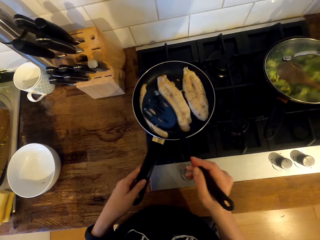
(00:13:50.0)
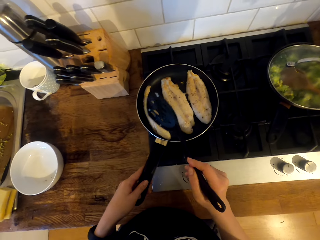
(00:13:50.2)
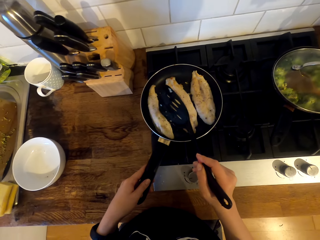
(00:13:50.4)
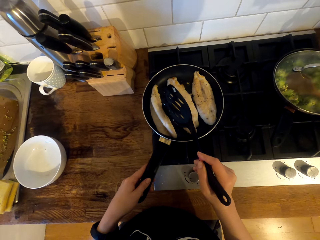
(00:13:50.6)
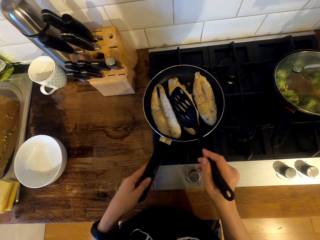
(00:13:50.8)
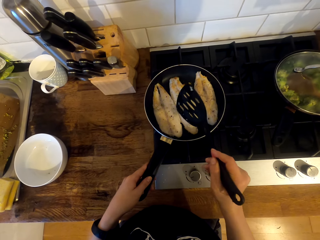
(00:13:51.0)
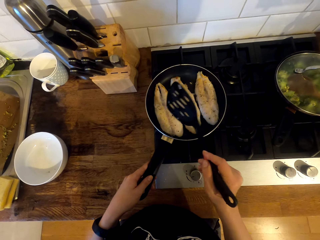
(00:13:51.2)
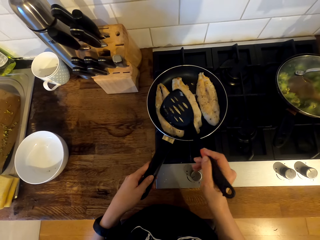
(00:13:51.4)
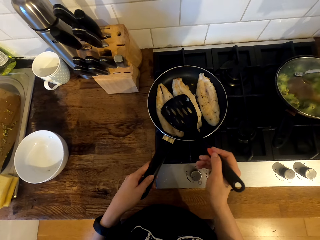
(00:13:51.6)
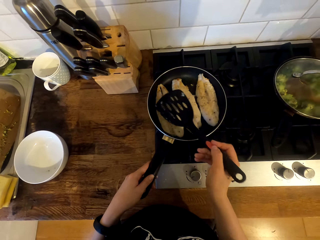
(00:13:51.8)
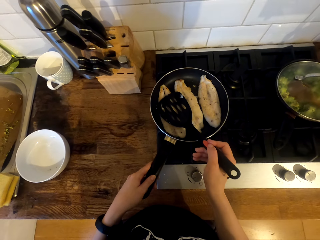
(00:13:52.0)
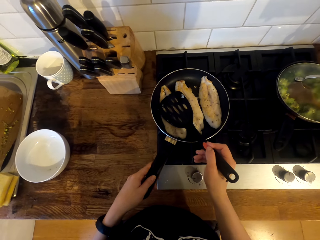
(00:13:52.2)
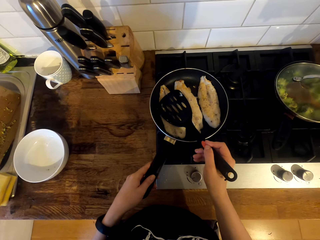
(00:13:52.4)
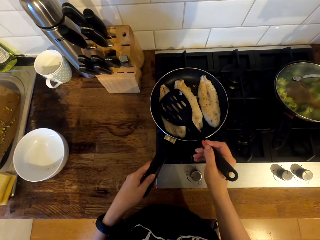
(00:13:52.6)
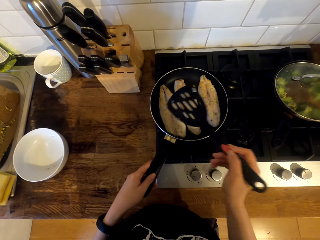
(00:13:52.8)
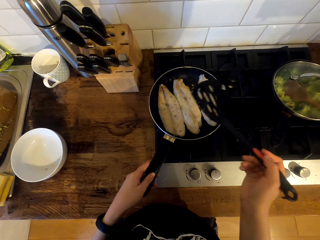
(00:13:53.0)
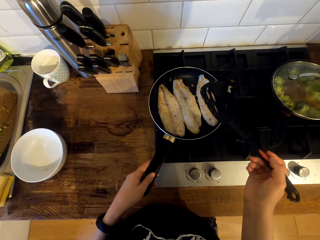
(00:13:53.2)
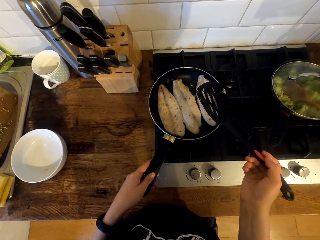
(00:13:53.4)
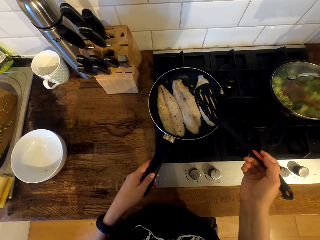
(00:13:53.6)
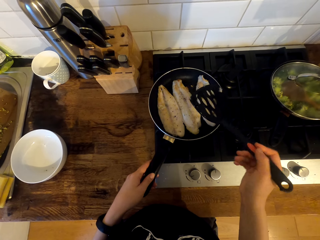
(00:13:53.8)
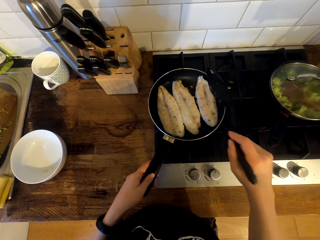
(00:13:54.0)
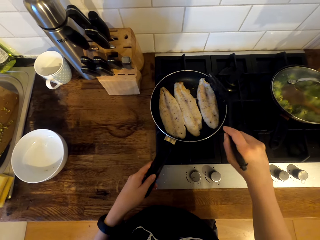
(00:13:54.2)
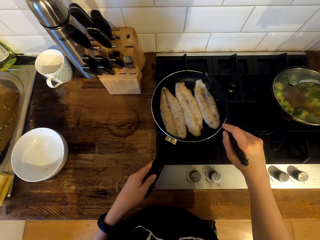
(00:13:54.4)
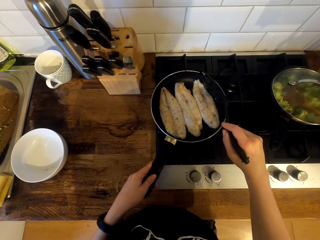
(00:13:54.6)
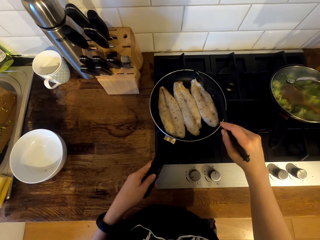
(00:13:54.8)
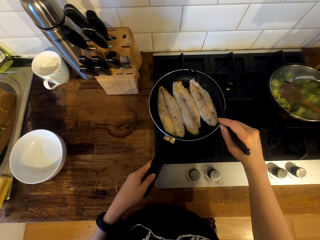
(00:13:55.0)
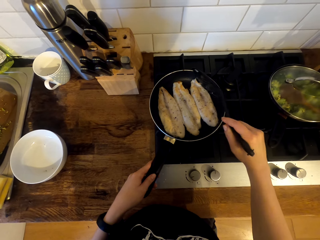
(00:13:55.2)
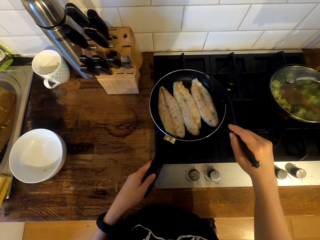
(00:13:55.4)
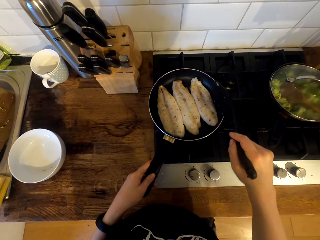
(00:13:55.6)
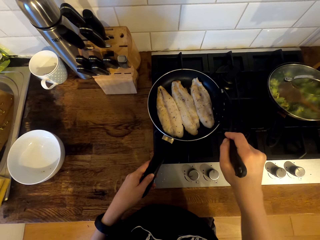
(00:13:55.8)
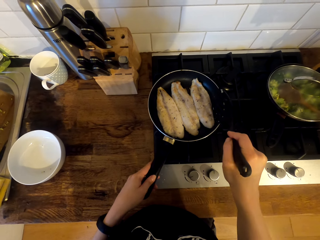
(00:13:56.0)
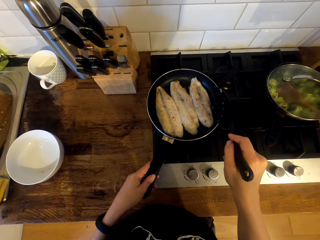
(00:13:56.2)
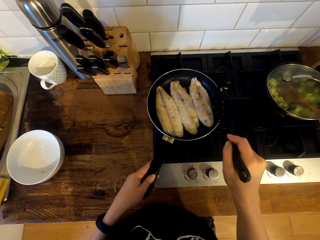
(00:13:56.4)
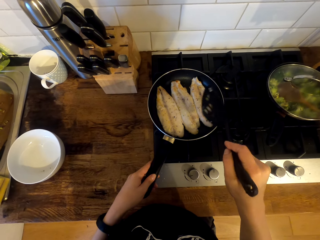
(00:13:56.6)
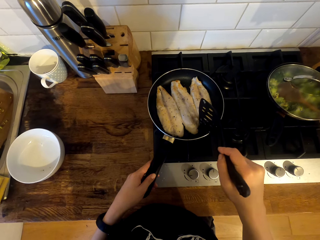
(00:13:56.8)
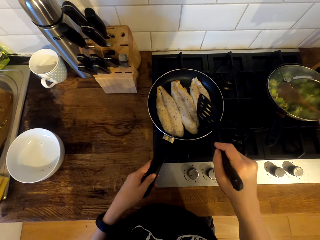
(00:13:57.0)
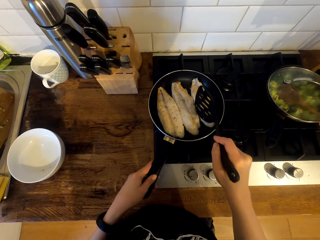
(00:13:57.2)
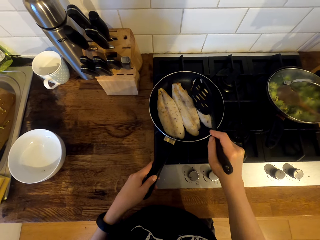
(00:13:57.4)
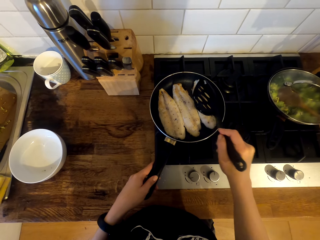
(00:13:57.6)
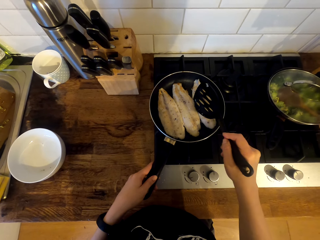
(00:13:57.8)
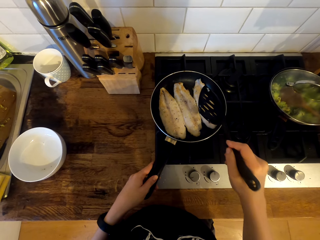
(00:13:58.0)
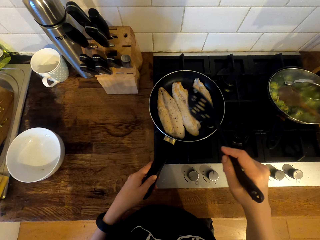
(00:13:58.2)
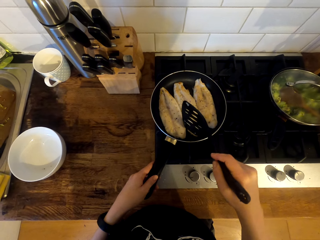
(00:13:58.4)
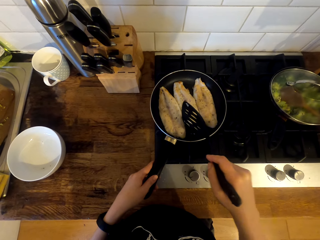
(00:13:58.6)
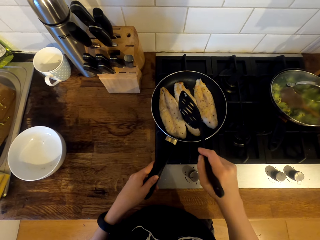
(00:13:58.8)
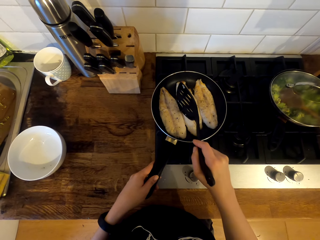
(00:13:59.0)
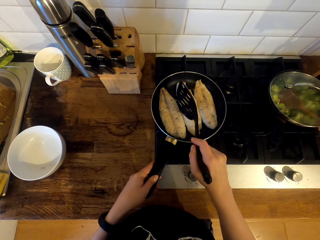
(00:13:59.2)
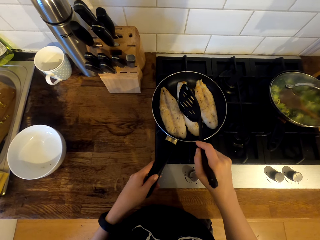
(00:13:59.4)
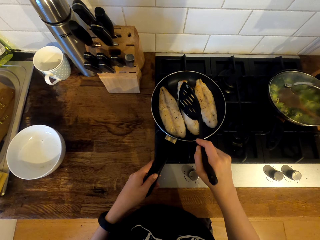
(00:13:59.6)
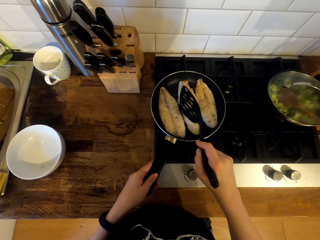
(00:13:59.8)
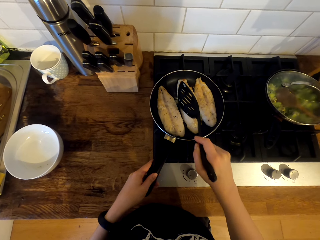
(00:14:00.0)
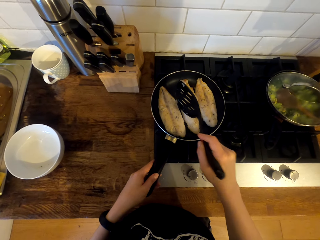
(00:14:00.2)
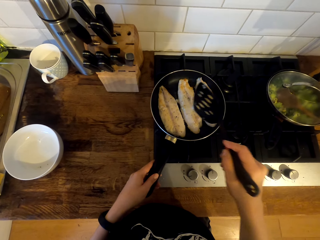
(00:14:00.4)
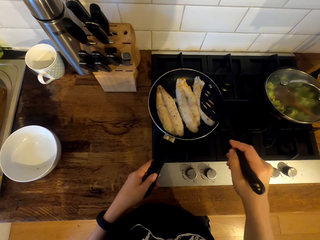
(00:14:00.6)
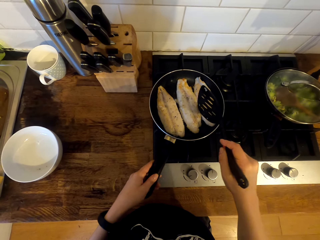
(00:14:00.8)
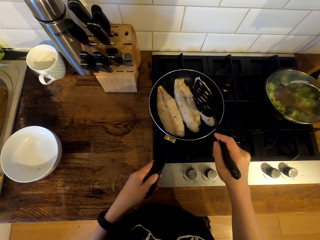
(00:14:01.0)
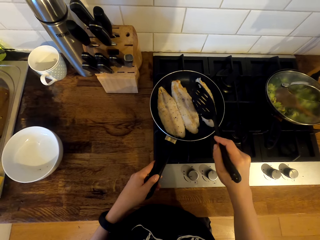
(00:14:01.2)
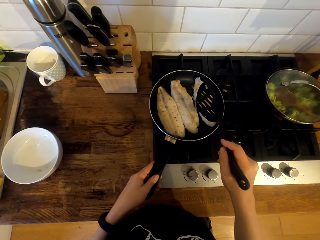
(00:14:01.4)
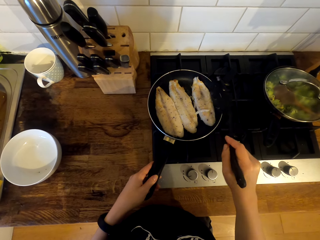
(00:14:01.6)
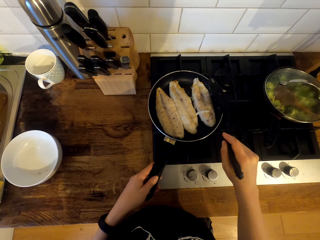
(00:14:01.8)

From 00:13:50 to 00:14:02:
The camera wearer drops the fish fillet. They press the fish fillet in the cooking pan. They space the fillet in the cooking pan. They put the slotted spatula on the fish fillet. They put the slotted spatula in between the fish fillet.

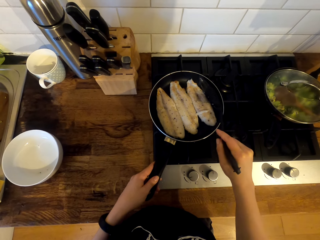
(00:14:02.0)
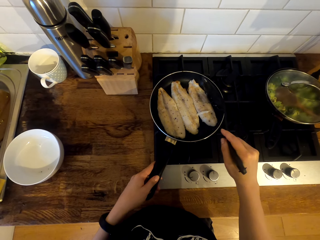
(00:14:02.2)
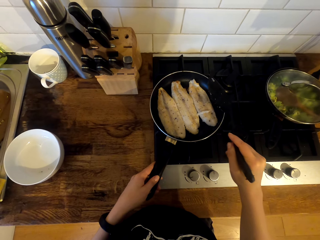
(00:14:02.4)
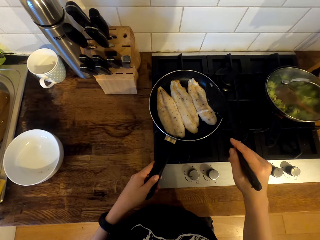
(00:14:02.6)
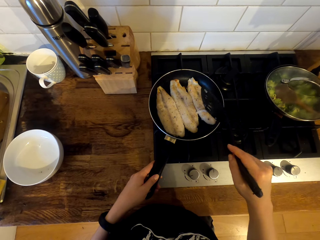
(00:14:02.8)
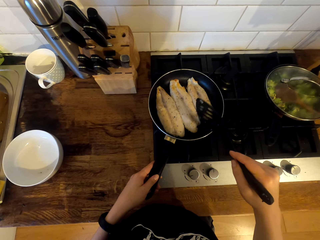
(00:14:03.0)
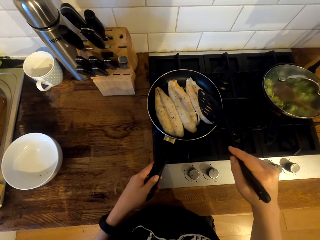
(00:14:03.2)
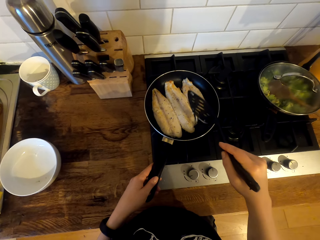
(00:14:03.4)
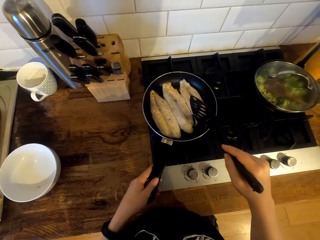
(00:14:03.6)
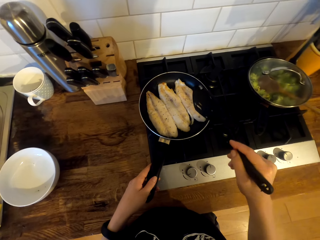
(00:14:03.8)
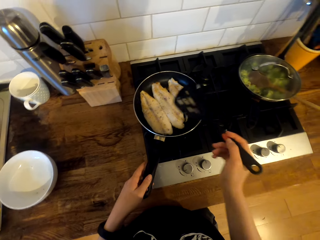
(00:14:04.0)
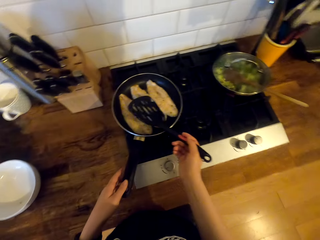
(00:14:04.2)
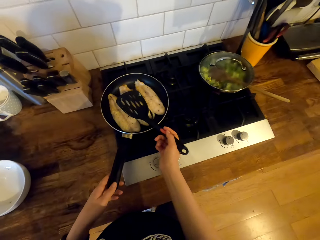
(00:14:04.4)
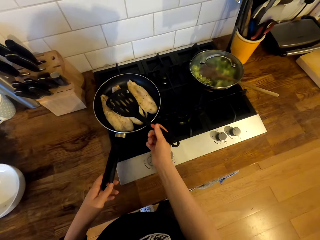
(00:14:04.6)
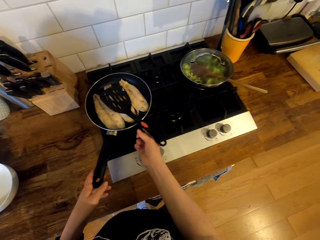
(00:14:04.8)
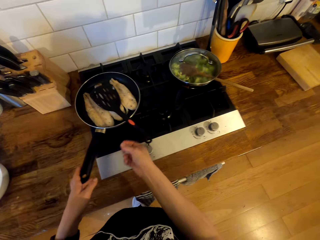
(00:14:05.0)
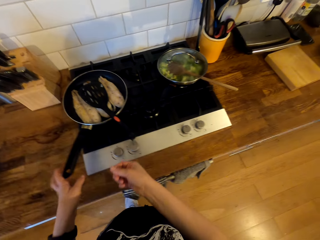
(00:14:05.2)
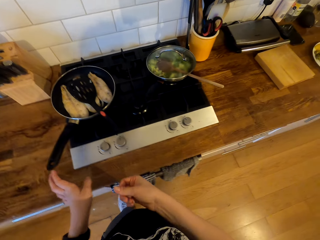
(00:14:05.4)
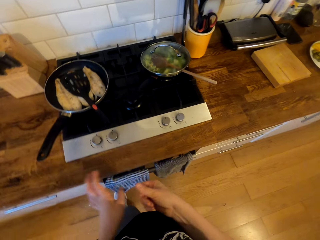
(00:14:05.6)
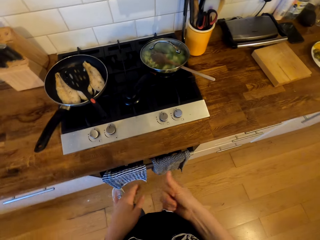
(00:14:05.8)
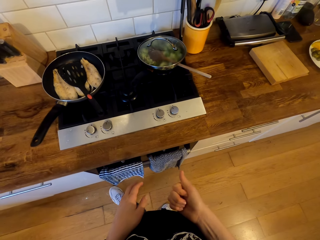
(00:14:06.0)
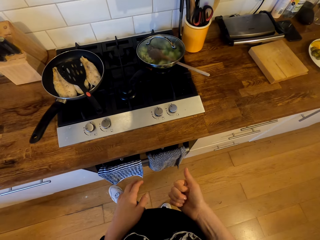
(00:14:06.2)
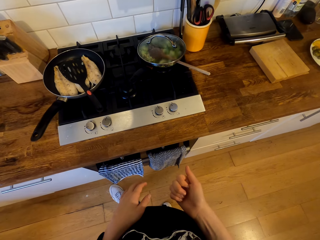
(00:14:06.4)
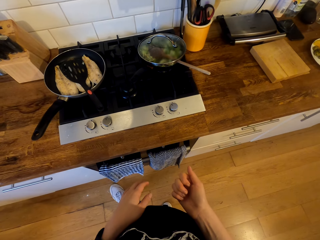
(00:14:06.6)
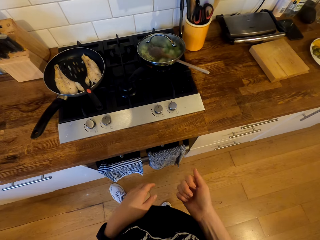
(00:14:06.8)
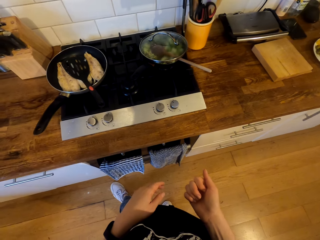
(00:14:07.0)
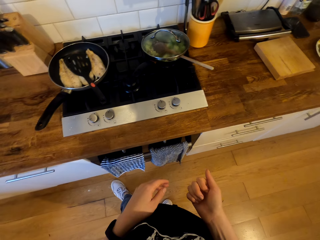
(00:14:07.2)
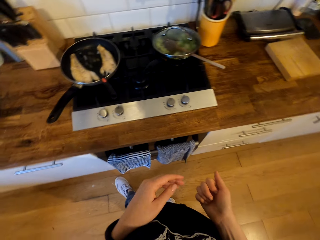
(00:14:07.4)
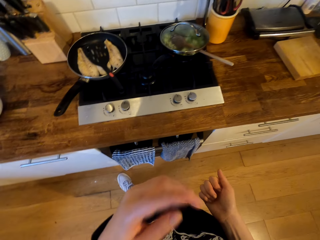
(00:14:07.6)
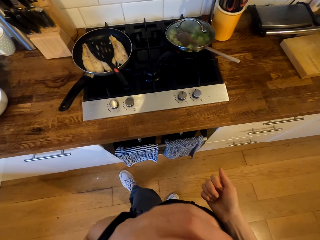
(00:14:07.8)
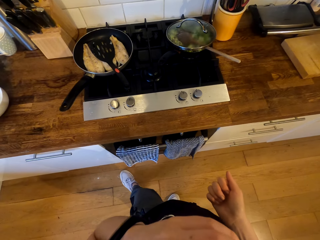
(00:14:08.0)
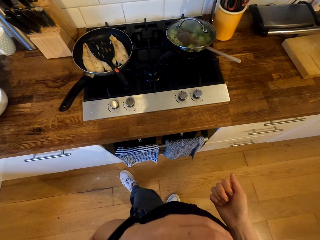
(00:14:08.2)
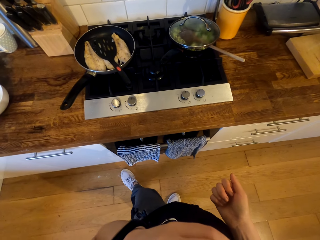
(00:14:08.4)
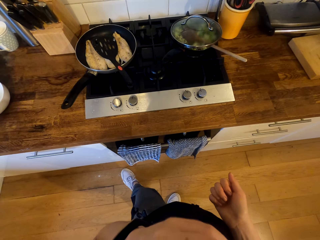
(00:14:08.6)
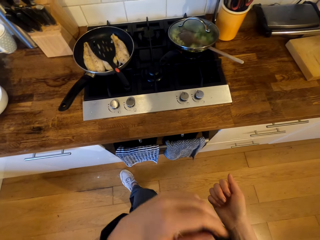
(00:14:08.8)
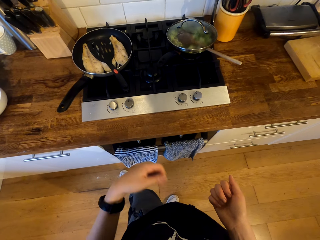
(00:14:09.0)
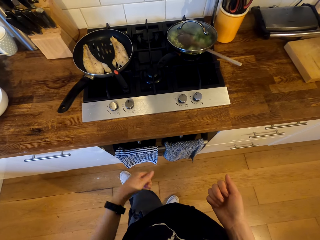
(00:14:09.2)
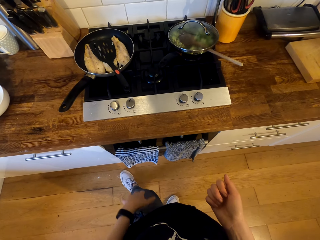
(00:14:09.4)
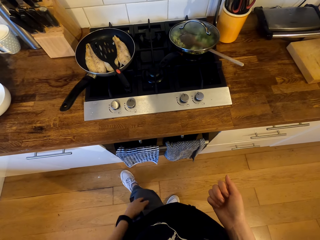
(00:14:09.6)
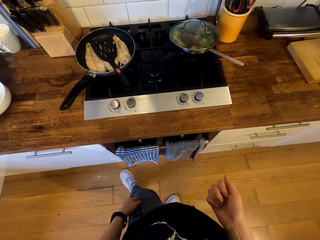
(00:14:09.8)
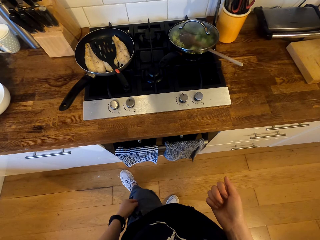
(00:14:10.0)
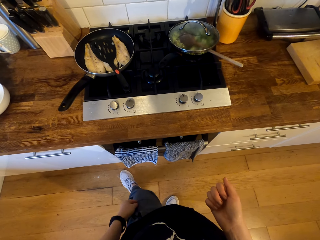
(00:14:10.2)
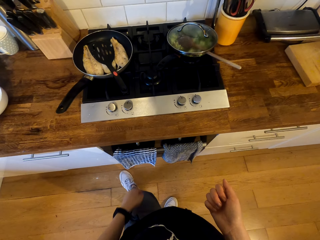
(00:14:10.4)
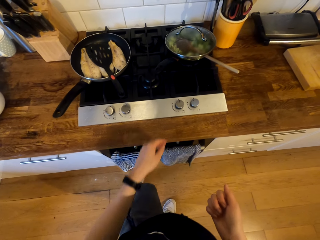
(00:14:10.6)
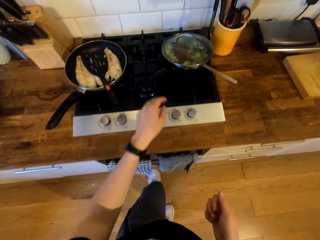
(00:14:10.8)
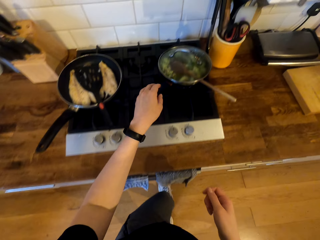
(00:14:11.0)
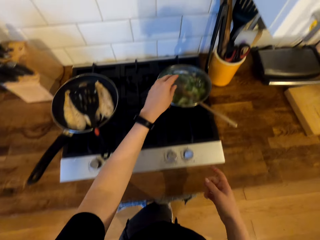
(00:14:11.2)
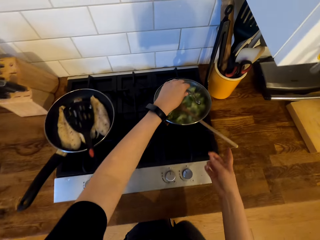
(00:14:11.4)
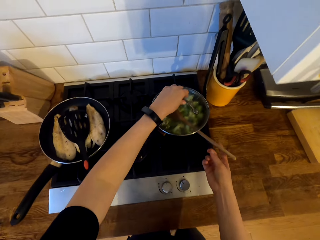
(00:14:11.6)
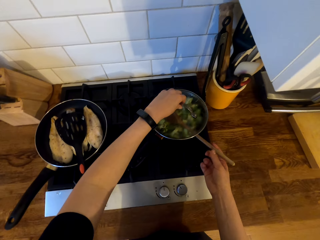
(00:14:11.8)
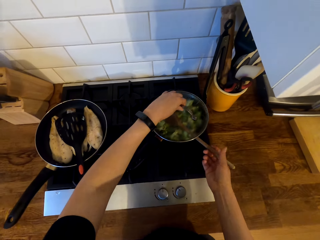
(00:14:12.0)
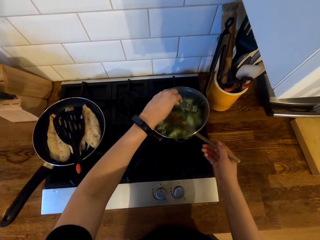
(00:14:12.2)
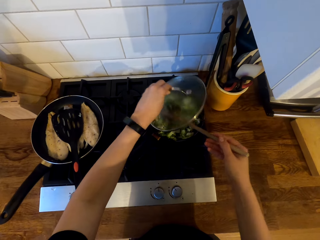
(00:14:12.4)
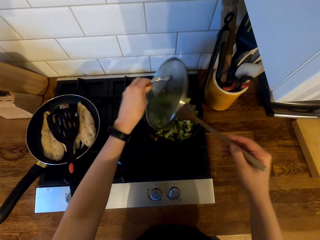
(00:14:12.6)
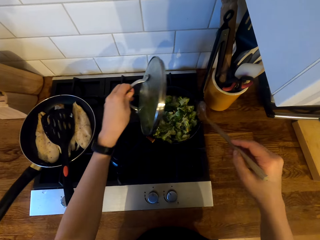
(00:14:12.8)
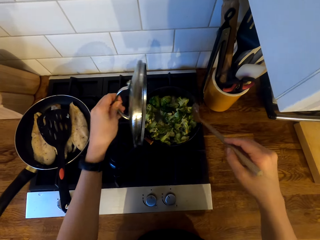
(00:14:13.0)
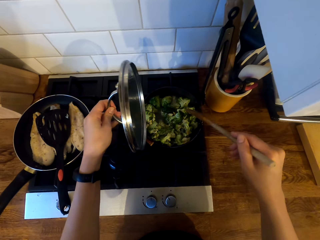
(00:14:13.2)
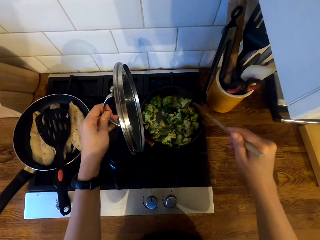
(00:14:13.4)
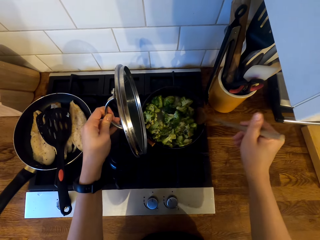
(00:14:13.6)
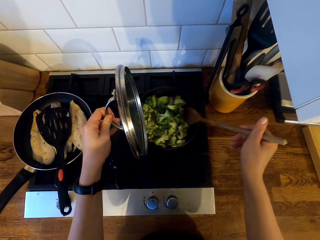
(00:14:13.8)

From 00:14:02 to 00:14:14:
The camera wearer places the turner spatula in the cooking pan on the fish fillet. They stand in the room. They scratch the face. They hold the cooking stick and open the cooking pot lid. They hold the lid. They pull out the wooden spoon.
